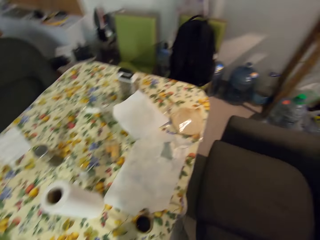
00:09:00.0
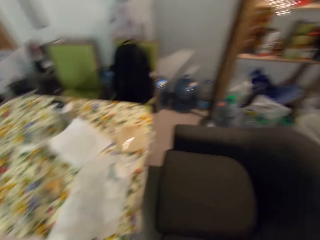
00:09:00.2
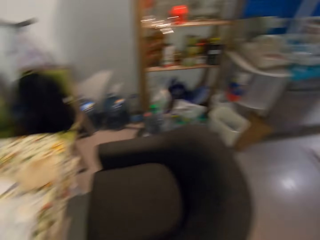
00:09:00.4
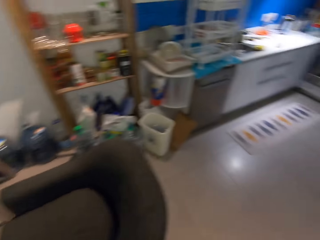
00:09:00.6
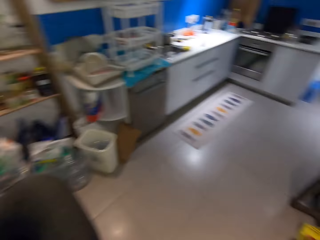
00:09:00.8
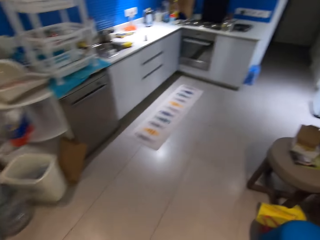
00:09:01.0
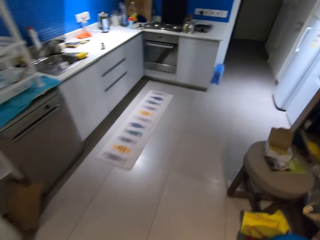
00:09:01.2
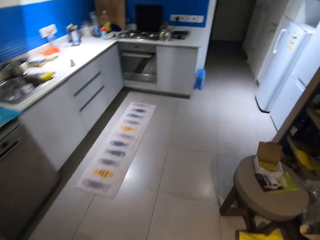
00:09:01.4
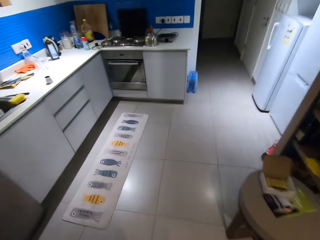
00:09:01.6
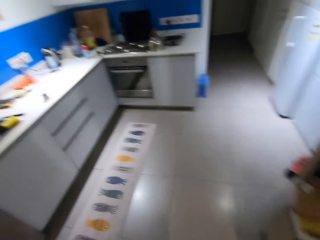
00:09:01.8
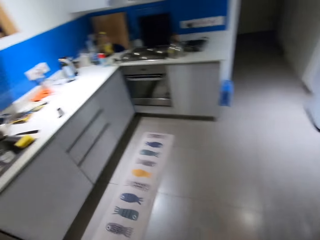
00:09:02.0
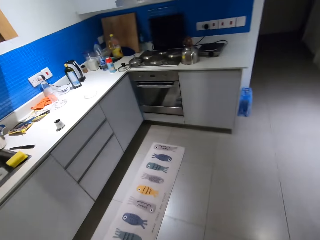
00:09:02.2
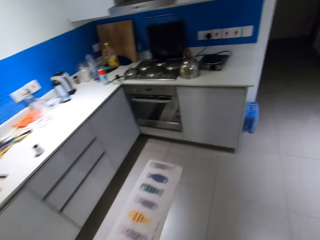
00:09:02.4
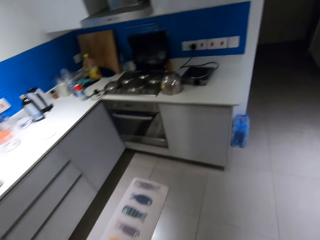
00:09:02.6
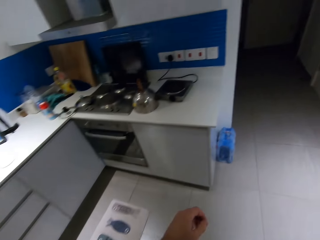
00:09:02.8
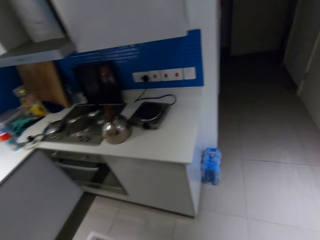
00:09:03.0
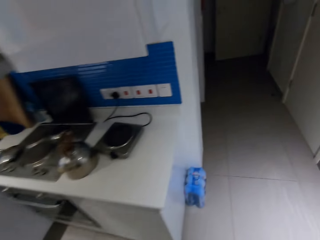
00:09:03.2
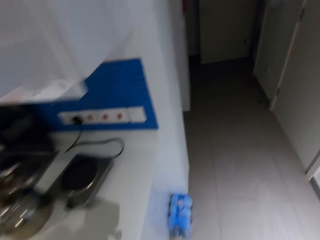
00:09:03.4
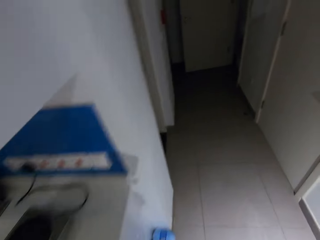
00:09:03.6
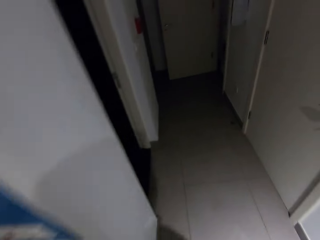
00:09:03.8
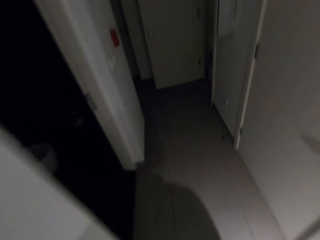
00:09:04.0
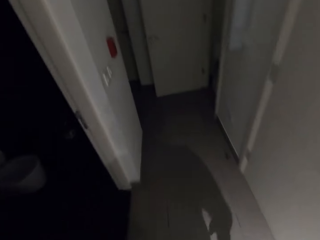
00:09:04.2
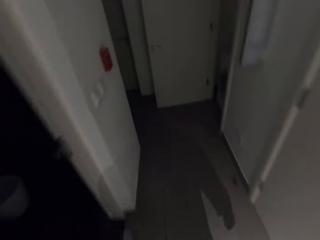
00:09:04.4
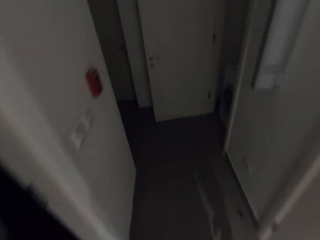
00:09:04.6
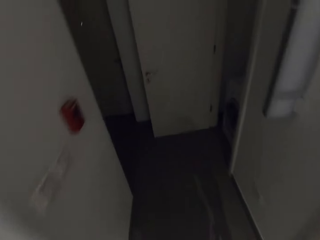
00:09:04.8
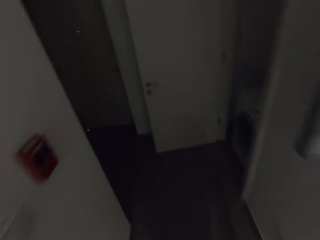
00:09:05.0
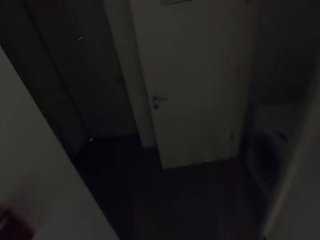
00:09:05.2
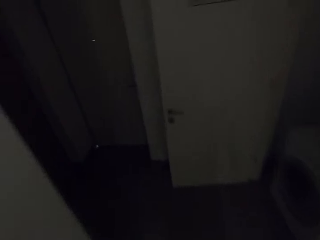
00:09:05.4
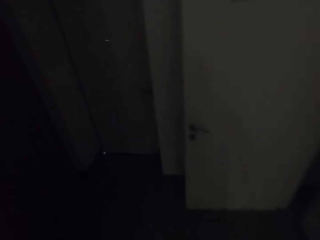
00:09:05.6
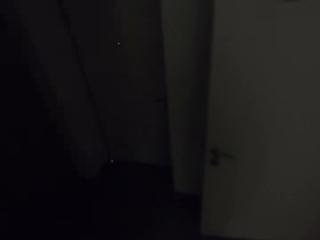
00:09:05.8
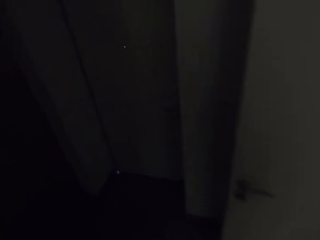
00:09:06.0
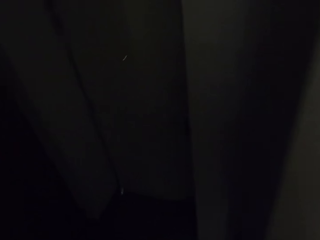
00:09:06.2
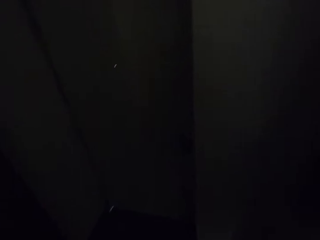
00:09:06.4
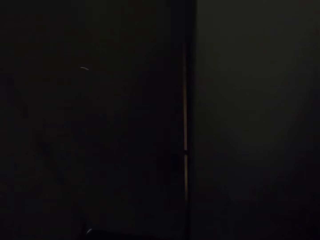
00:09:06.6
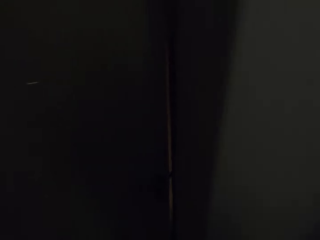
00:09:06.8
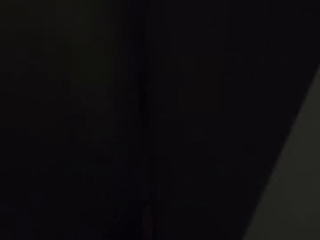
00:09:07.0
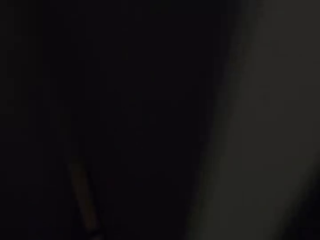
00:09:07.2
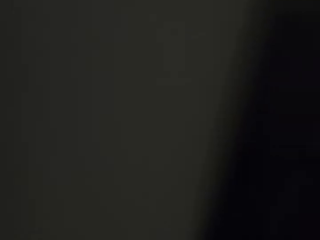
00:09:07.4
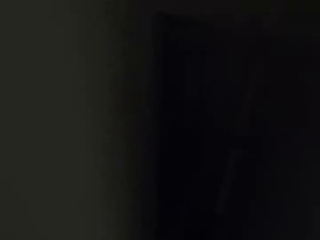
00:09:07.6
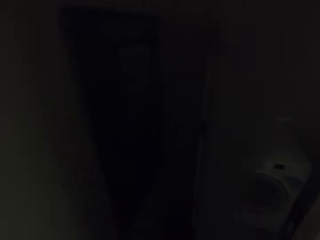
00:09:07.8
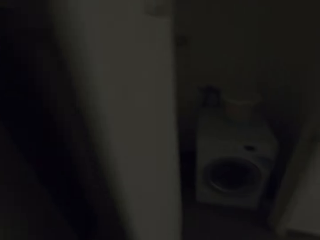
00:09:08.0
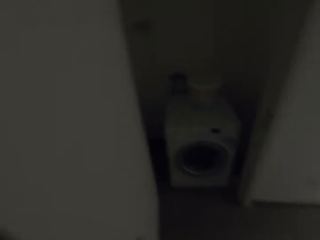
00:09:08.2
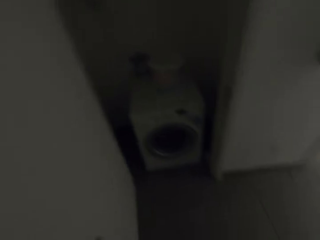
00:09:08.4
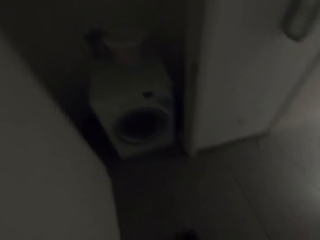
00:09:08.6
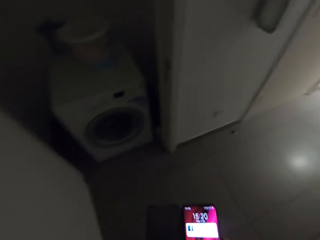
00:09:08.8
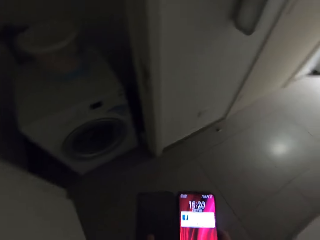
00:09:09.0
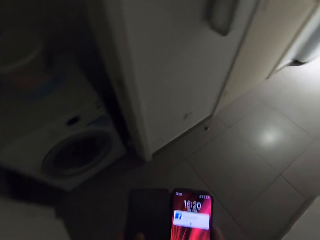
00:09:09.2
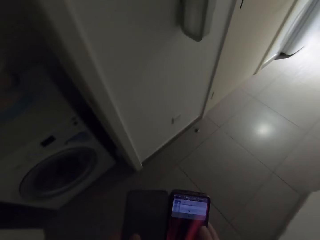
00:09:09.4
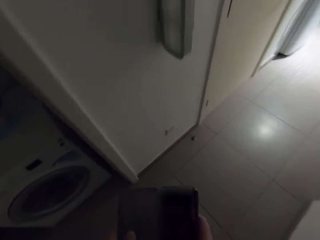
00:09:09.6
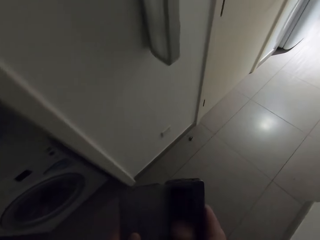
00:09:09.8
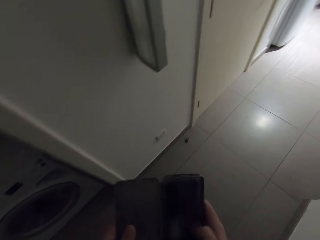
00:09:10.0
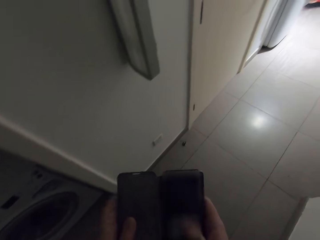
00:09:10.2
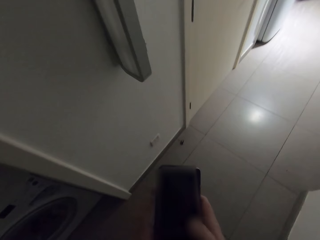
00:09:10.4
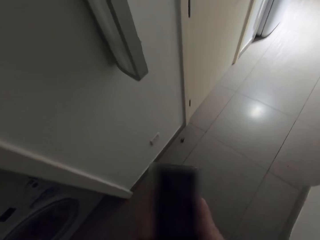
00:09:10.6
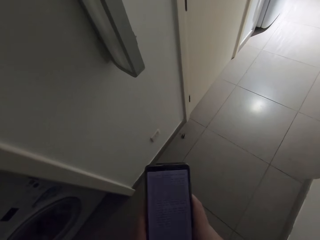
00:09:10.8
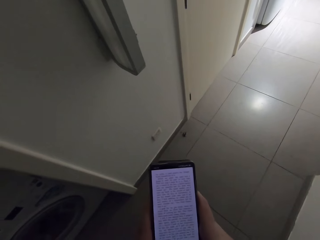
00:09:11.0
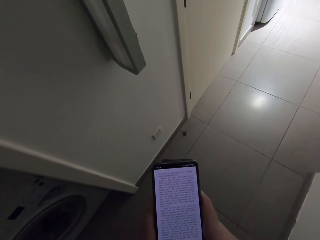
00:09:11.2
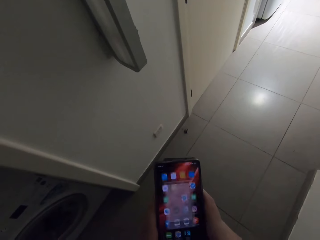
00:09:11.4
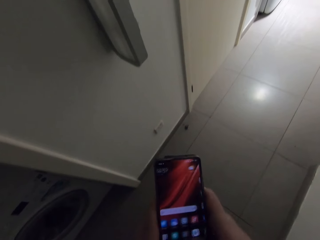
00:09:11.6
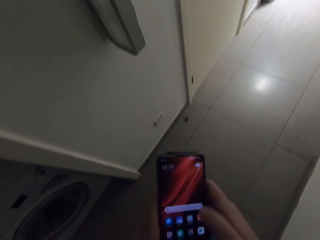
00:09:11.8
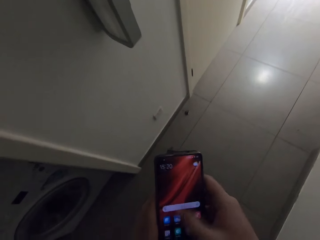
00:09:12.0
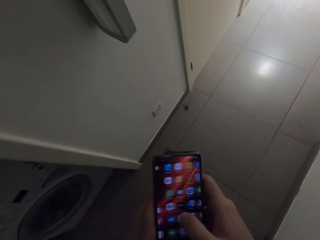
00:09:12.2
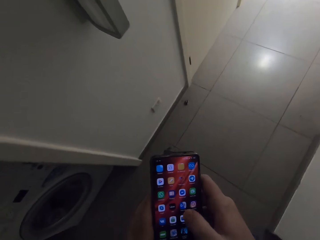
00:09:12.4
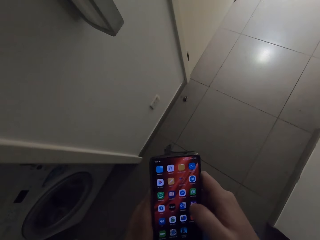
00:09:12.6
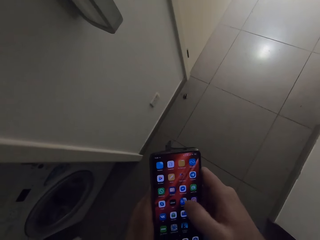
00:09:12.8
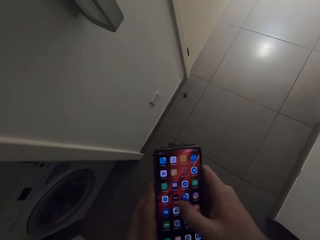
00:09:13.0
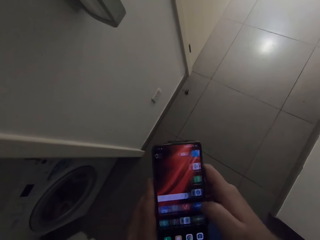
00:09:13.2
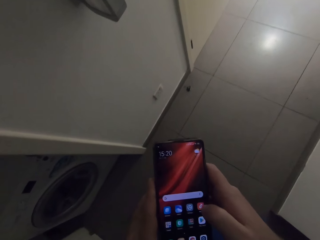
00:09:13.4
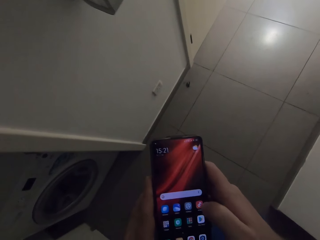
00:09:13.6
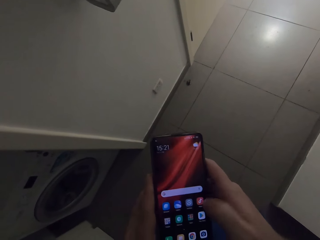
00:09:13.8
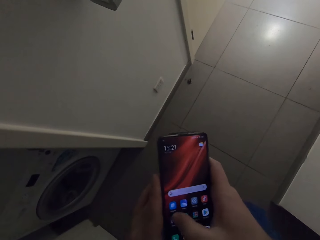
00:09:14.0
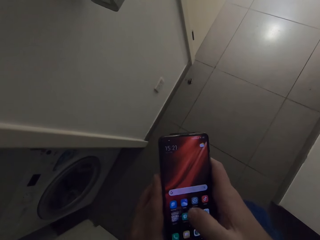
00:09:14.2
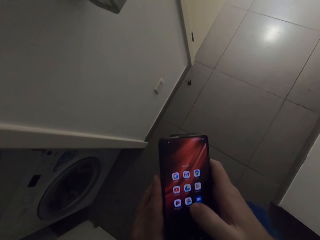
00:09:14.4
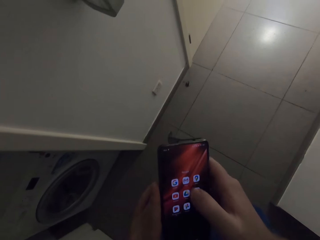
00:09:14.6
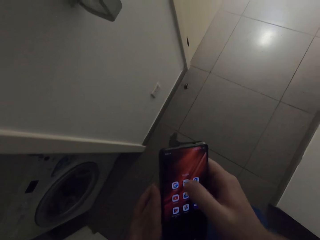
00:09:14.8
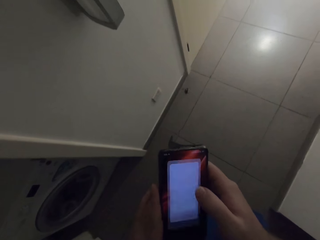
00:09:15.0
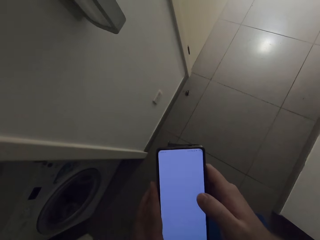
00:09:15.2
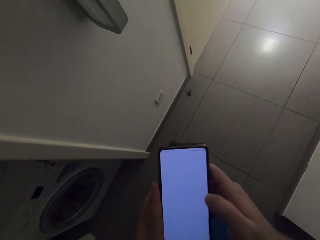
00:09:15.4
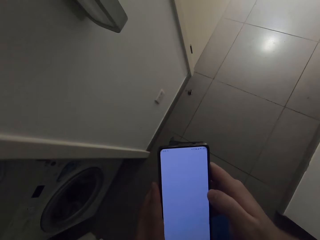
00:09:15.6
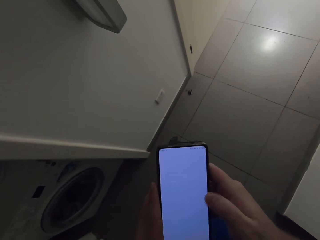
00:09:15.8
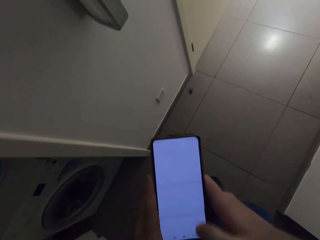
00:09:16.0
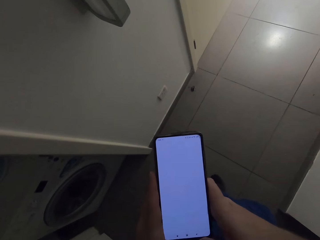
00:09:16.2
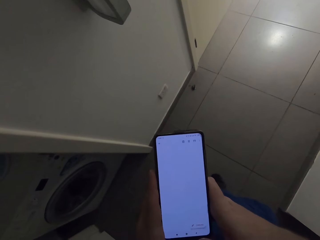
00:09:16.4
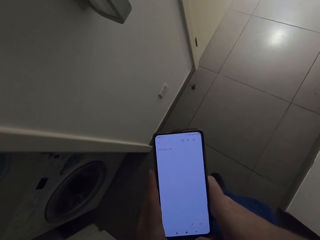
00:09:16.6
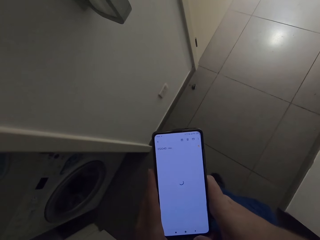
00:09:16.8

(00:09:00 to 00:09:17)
The camera wearer puts the tissue roll on the table. They turn around. They walk around the room. They hold the phone. They operate the phone. They scroll the phone.

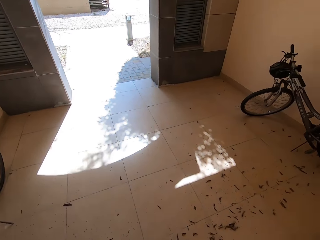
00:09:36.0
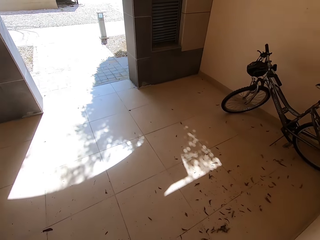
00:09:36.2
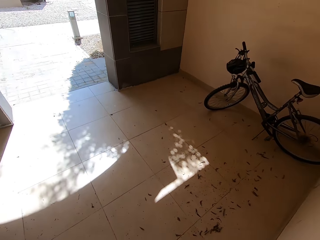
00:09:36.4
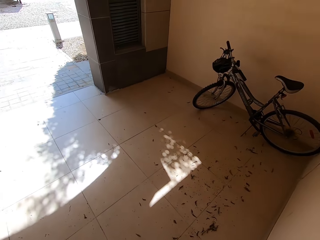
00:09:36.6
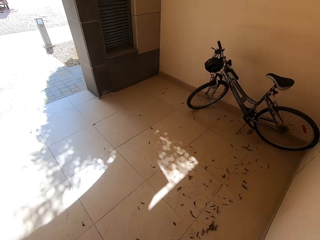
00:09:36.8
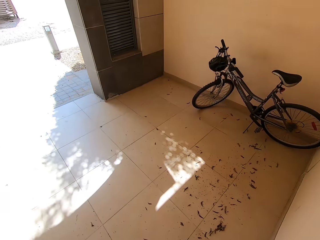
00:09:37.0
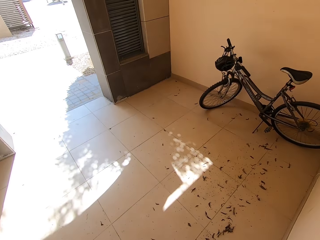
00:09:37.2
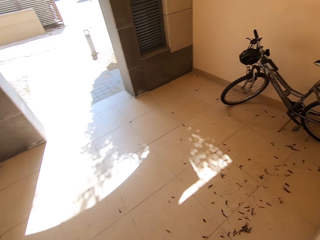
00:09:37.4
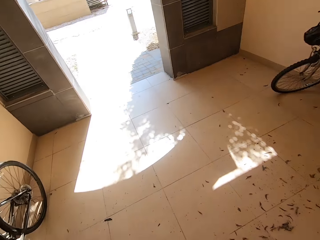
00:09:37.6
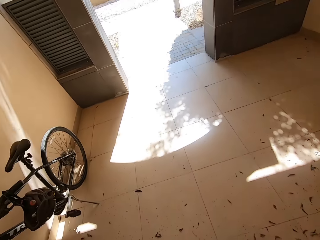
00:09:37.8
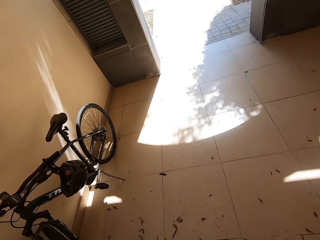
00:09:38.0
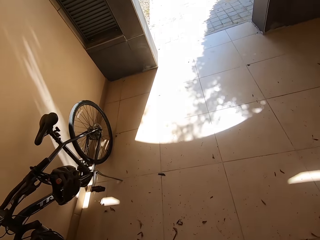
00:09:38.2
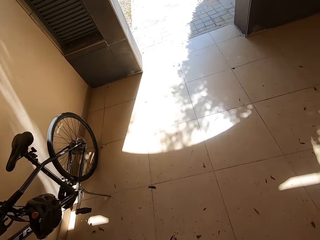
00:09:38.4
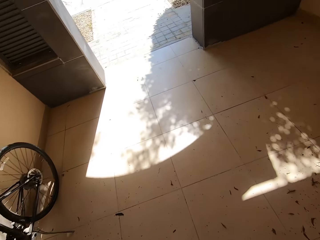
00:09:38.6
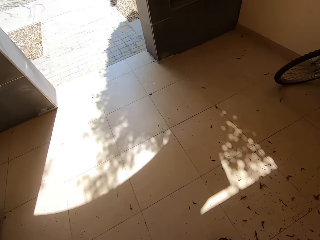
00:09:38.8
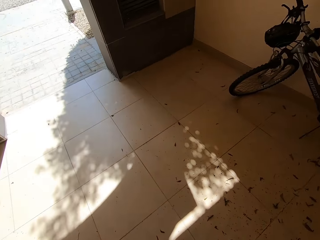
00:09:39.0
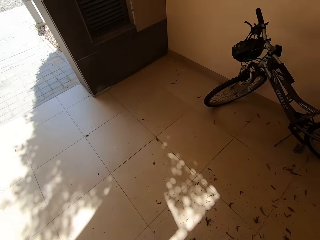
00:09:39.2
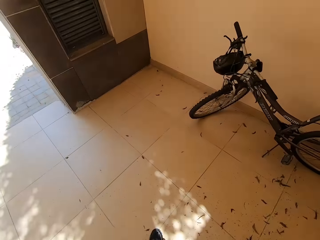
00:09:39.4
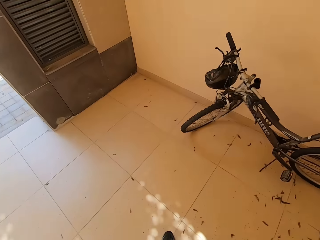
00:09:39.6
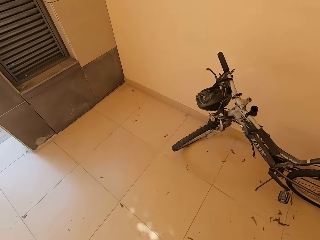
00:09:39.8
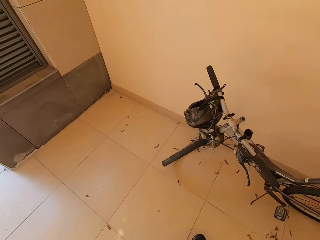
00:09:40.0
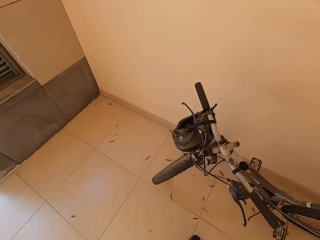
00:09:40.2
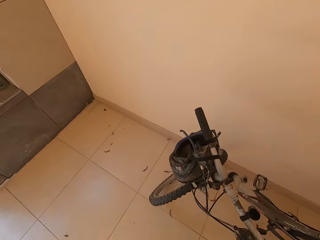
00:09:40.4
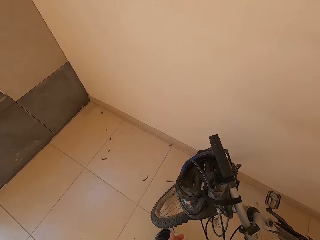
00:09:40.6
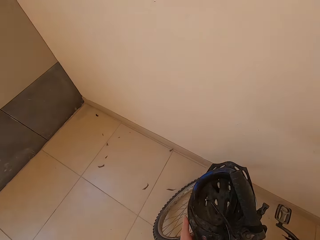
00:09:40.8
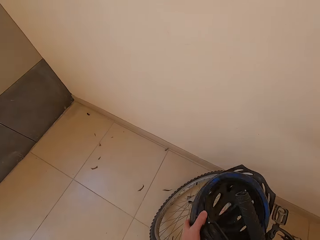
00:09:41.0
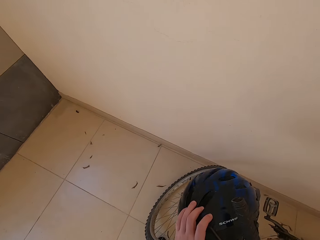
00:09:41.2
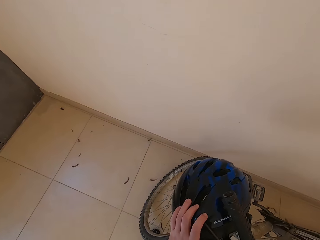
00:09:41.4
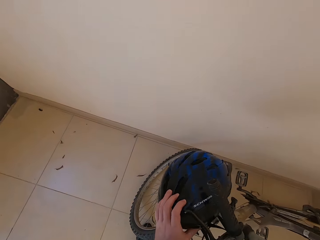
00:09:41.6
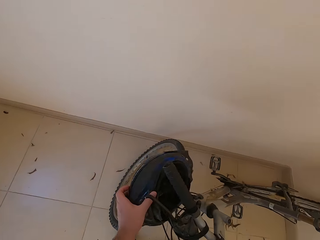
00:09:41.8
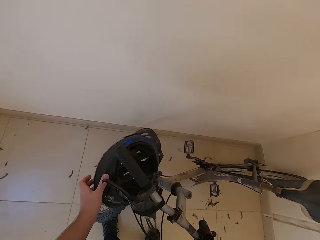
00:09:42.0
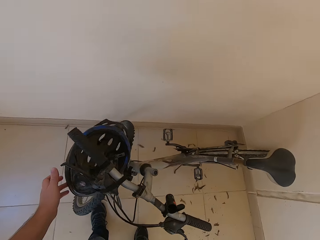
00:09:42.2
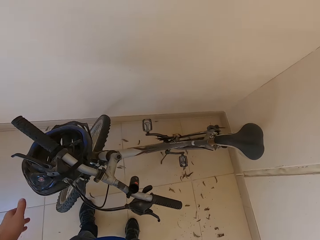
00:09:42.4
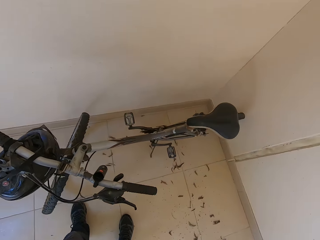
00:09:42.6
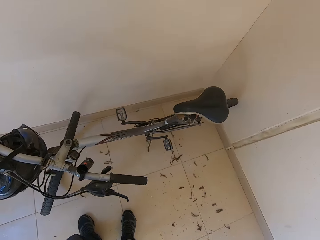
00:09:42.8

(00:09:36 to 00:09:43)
The camera wearer looks around. They check the bicycle's helmet. They touch the helmet.
